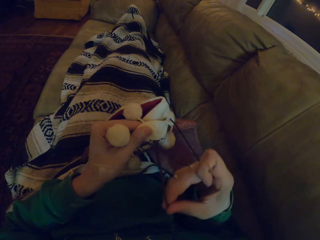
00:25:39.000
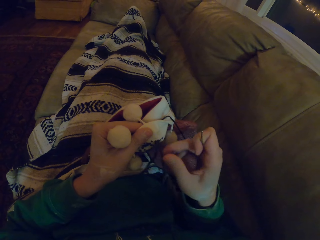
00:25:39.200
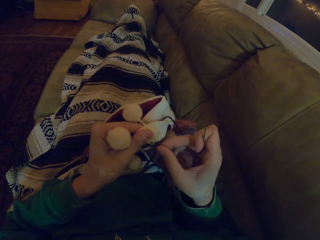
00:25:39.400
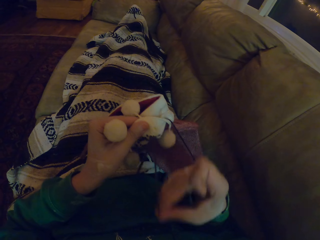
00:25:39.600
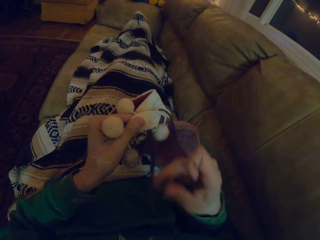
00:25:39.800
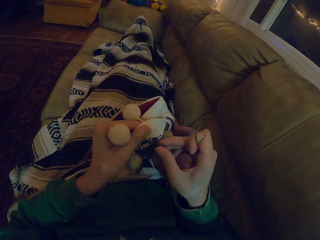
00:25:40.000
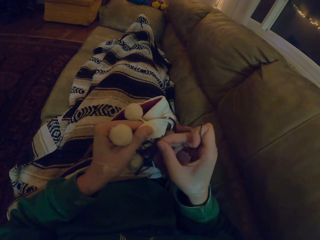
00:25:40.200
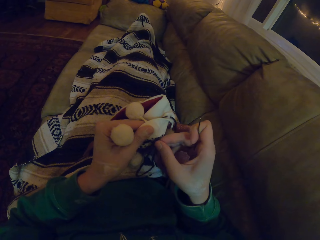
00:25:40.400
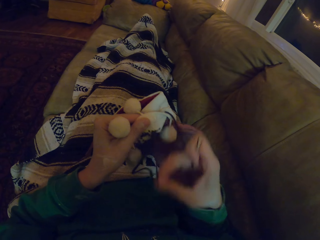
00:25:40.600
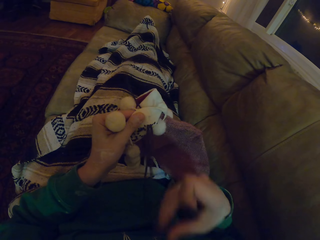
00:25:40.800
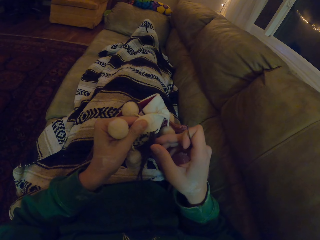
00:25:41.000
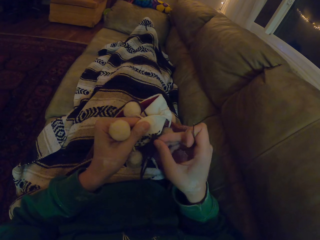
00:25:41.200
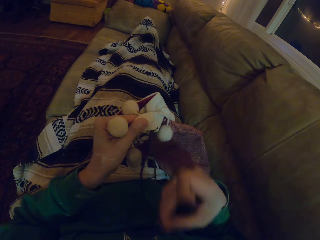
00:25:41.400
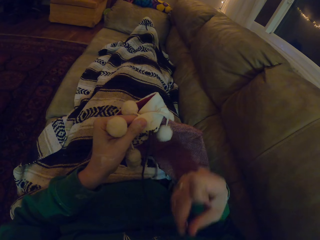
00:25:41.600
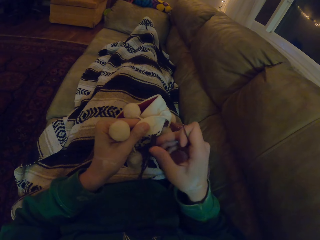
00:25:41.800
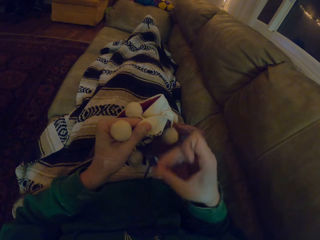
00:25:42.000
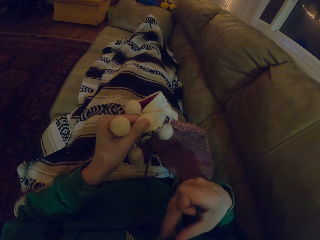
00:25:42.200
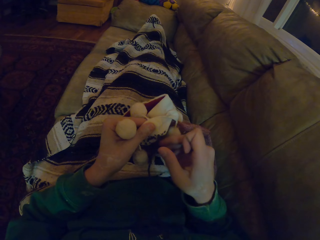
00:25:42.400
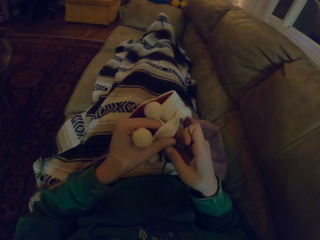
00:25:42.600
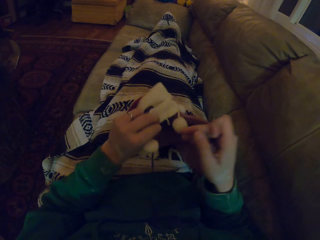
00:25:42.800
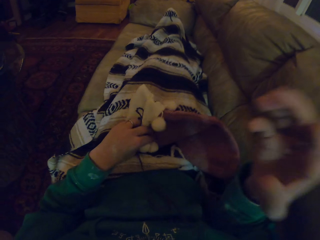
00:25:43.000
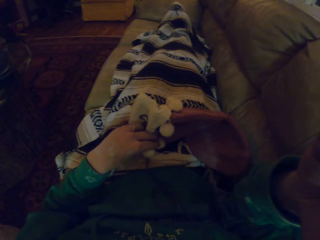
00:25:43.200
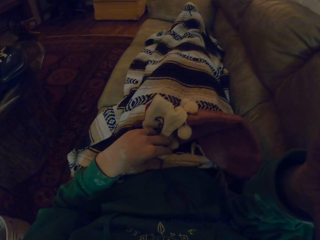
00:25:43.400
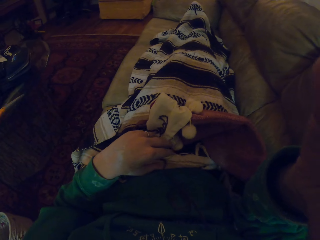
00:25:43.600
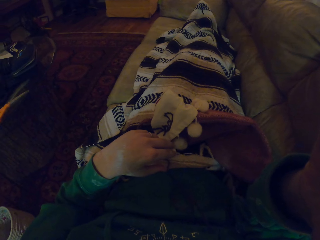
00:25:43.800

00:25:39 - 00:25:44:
The camera wearer places the garment on the thighs. They fix the camera.
